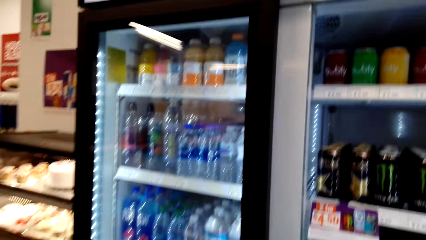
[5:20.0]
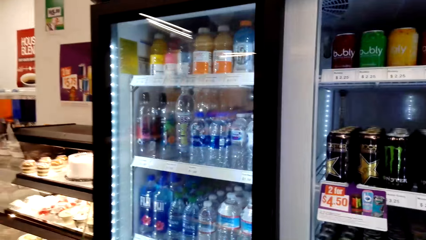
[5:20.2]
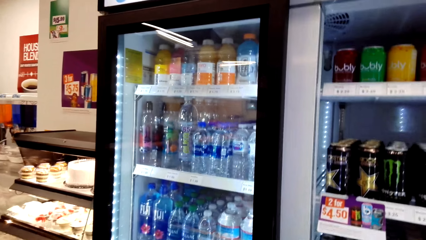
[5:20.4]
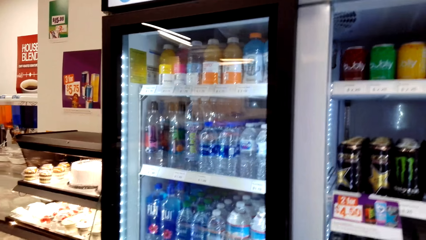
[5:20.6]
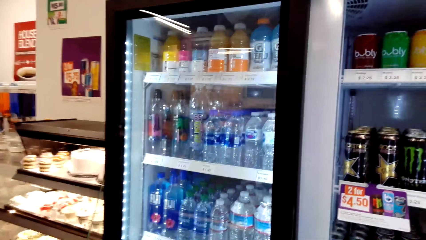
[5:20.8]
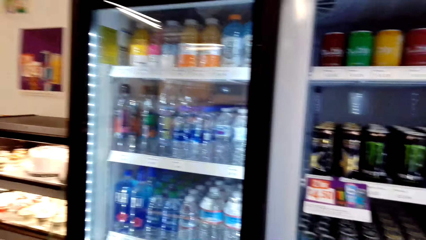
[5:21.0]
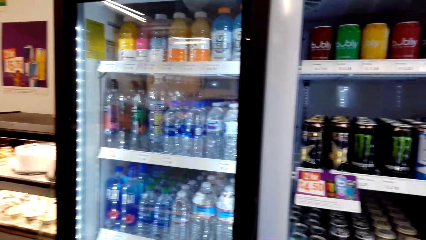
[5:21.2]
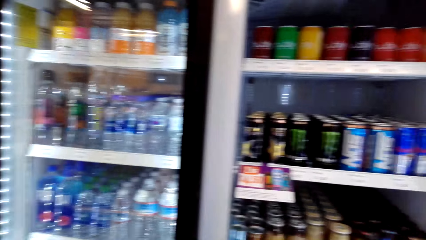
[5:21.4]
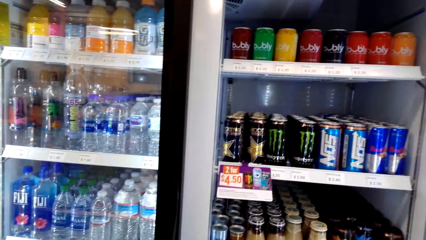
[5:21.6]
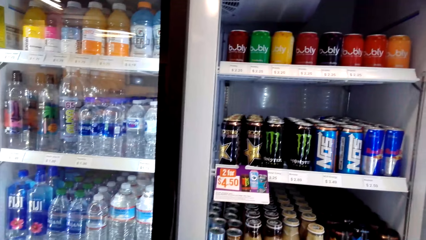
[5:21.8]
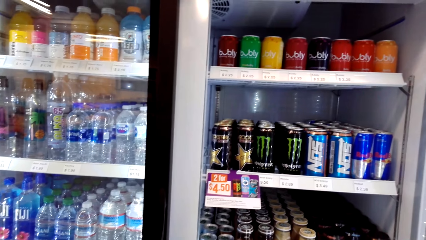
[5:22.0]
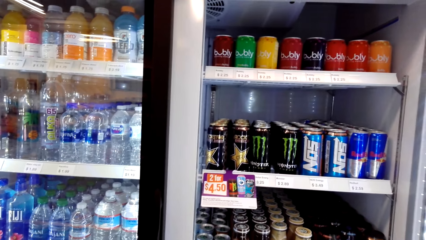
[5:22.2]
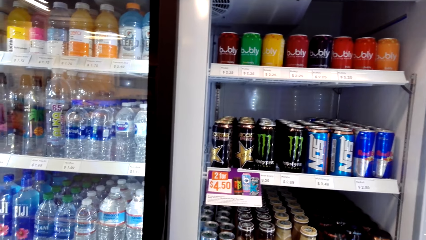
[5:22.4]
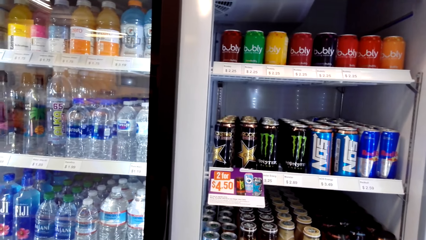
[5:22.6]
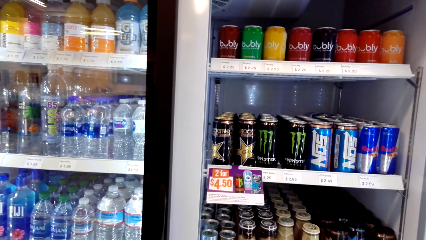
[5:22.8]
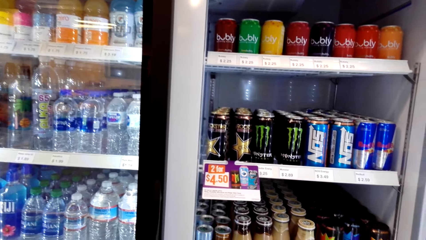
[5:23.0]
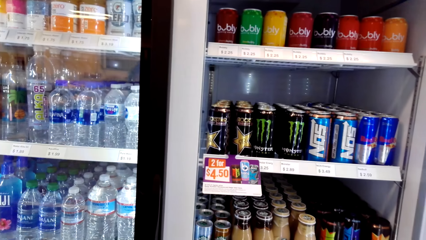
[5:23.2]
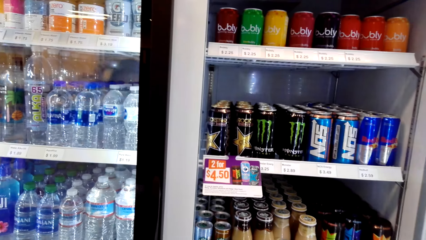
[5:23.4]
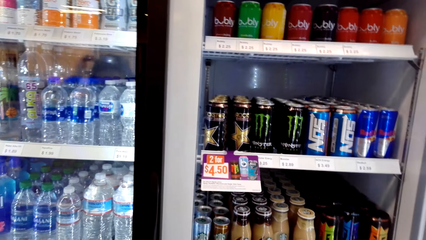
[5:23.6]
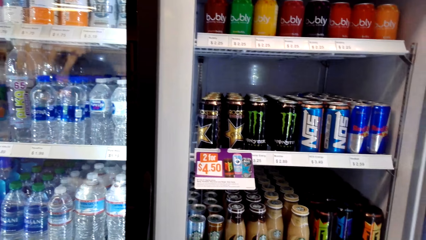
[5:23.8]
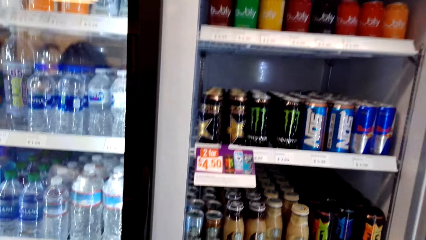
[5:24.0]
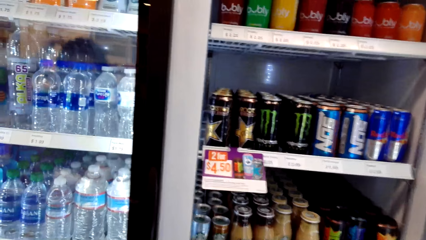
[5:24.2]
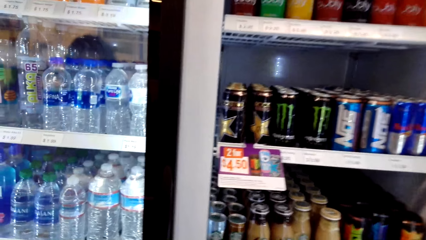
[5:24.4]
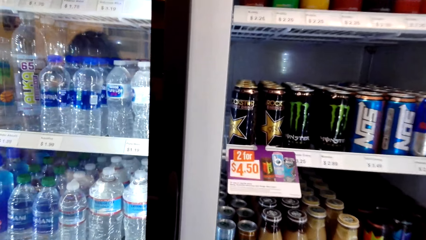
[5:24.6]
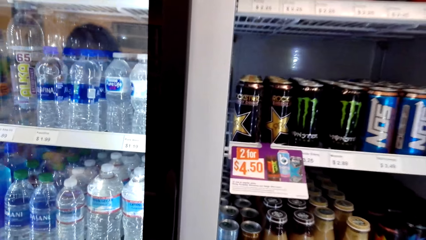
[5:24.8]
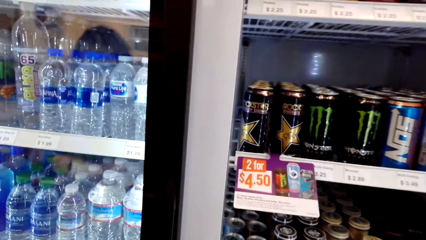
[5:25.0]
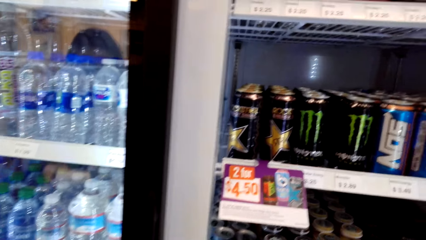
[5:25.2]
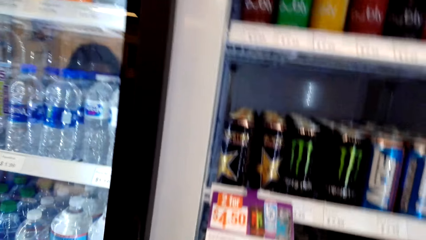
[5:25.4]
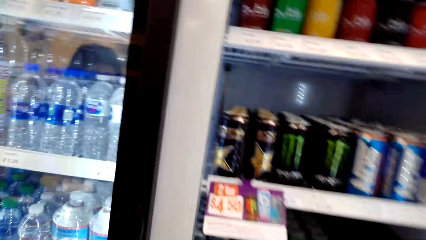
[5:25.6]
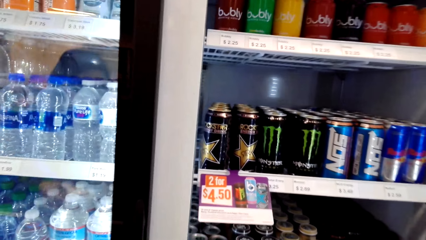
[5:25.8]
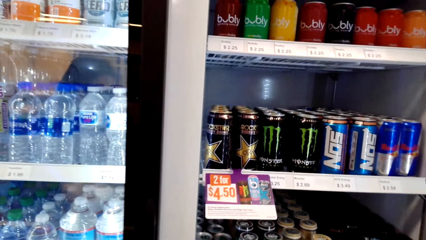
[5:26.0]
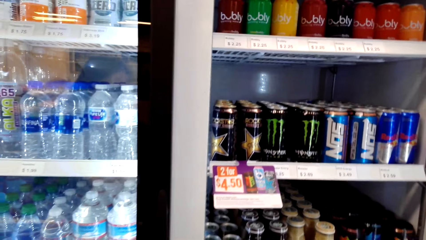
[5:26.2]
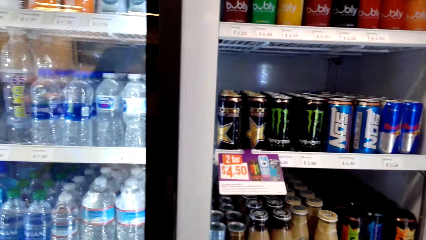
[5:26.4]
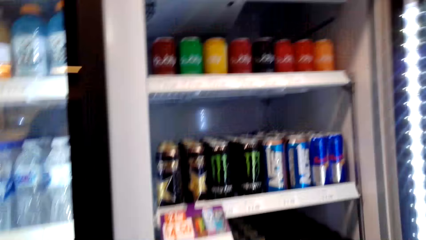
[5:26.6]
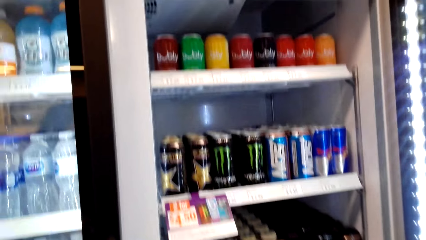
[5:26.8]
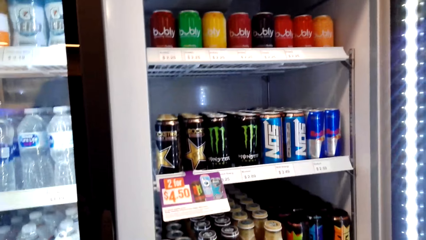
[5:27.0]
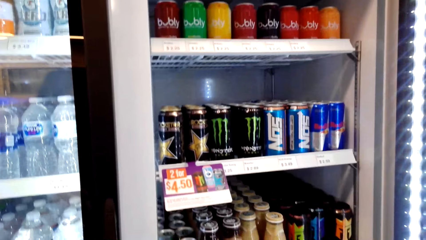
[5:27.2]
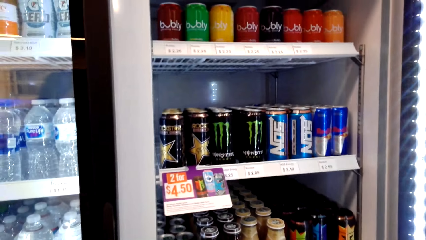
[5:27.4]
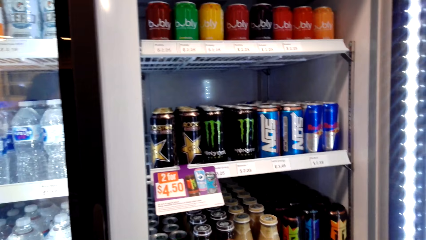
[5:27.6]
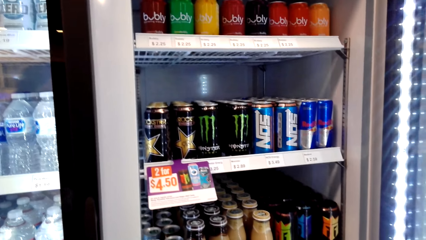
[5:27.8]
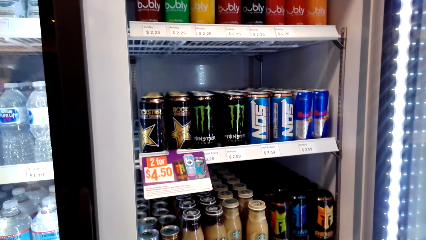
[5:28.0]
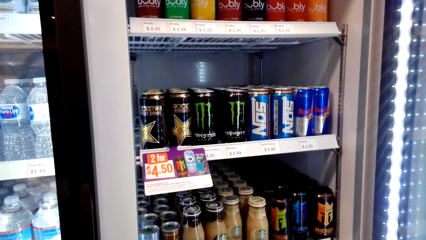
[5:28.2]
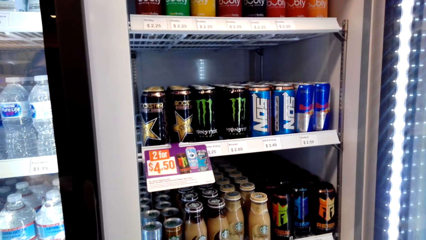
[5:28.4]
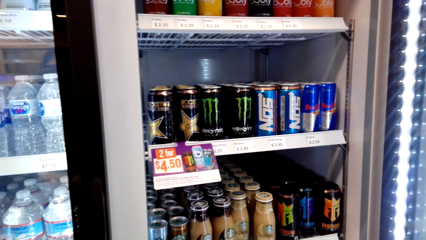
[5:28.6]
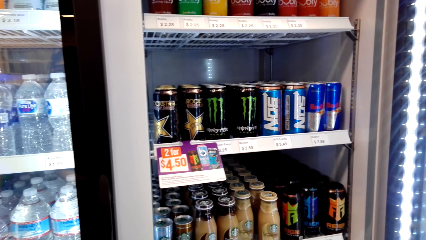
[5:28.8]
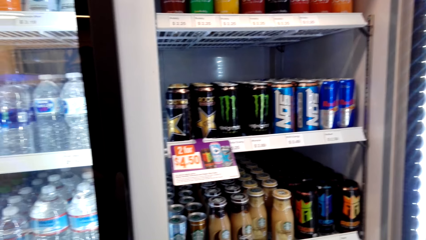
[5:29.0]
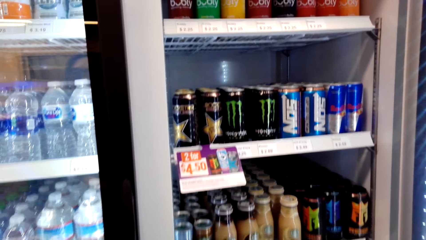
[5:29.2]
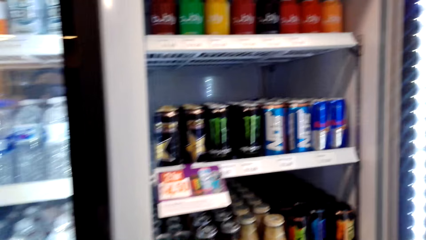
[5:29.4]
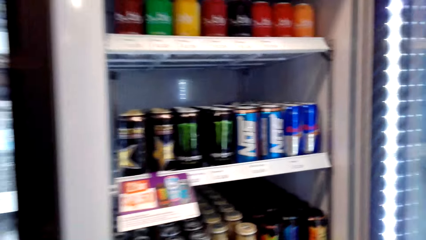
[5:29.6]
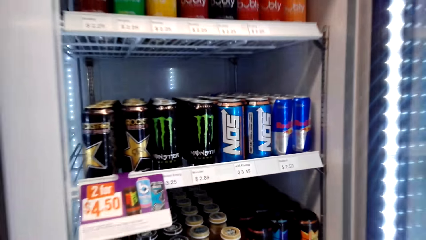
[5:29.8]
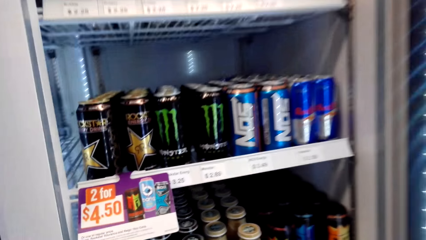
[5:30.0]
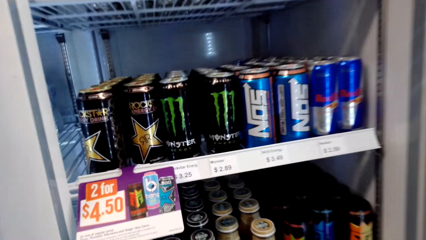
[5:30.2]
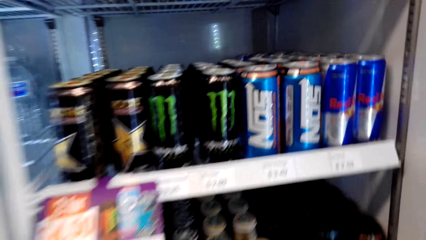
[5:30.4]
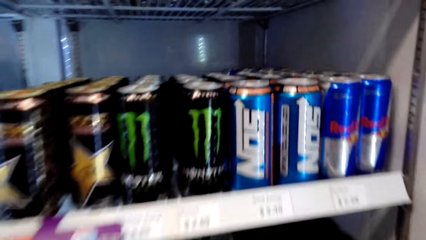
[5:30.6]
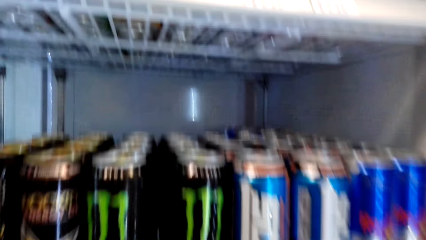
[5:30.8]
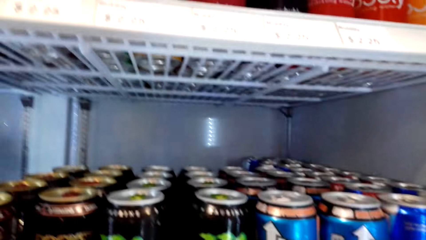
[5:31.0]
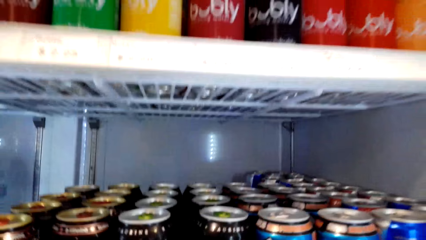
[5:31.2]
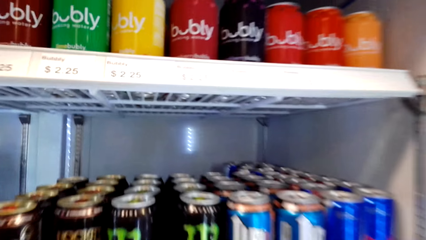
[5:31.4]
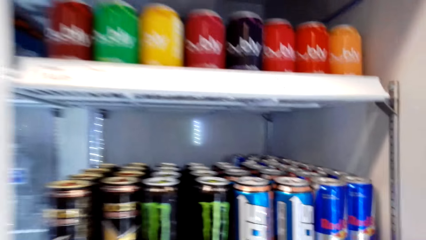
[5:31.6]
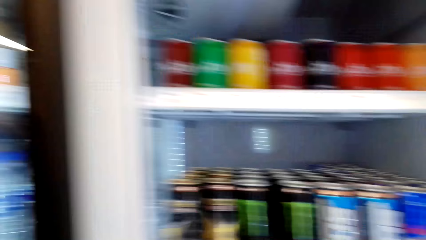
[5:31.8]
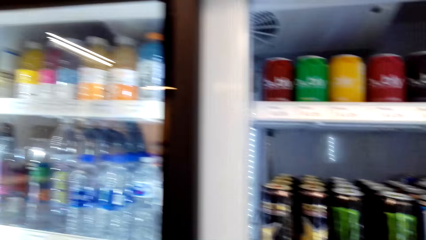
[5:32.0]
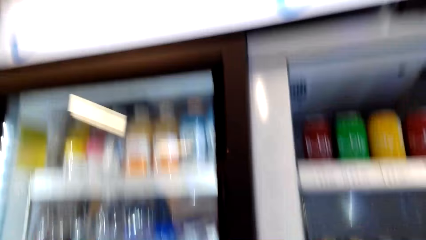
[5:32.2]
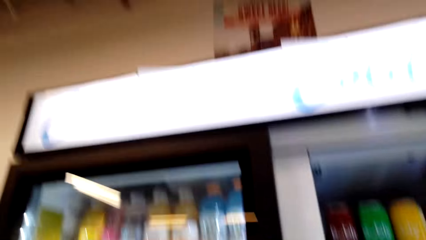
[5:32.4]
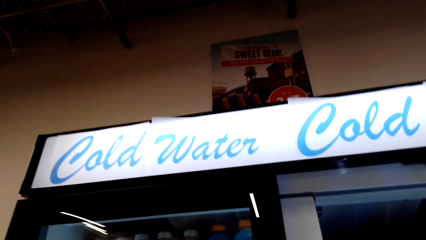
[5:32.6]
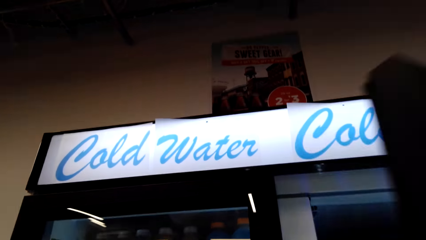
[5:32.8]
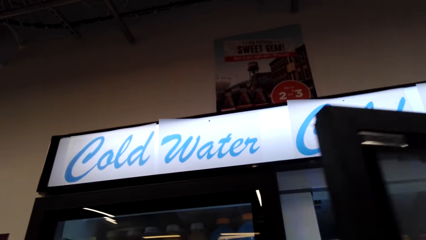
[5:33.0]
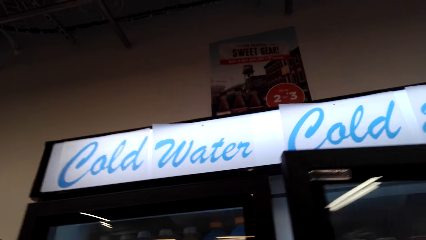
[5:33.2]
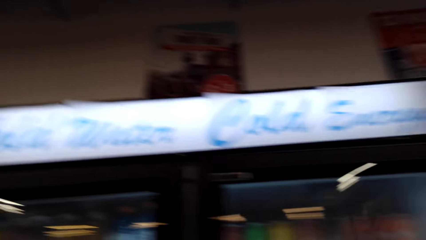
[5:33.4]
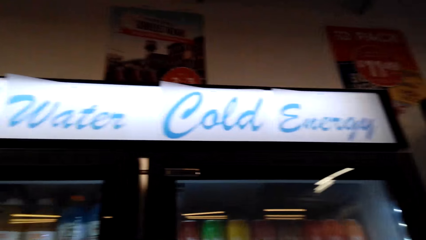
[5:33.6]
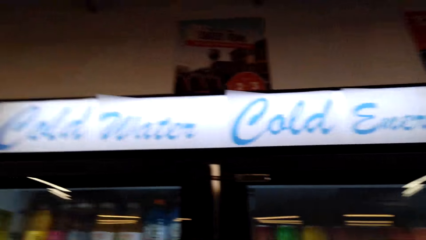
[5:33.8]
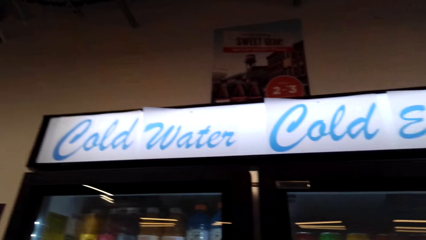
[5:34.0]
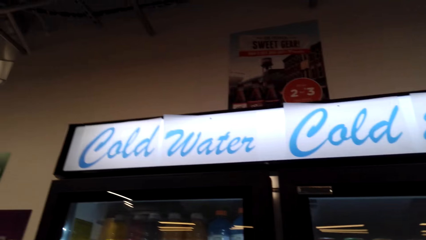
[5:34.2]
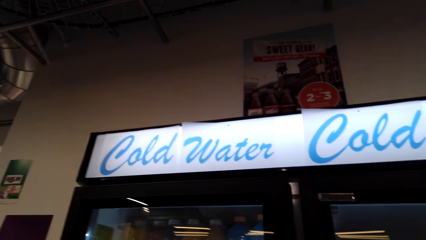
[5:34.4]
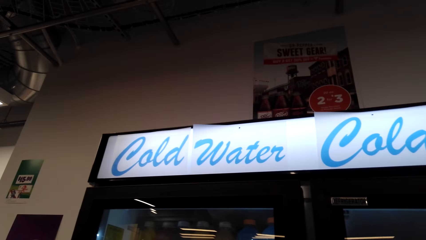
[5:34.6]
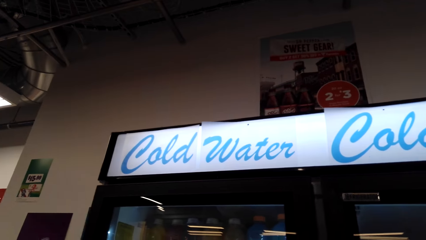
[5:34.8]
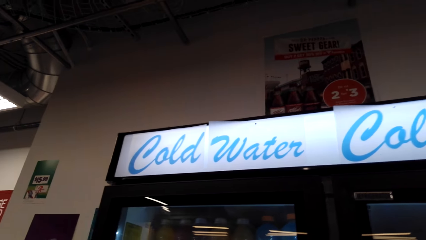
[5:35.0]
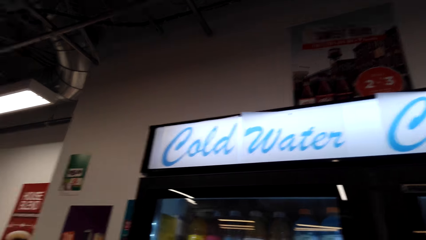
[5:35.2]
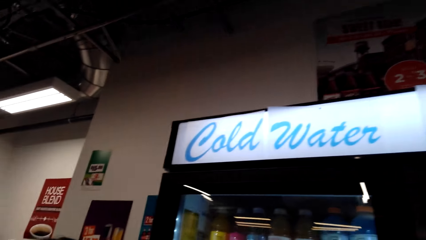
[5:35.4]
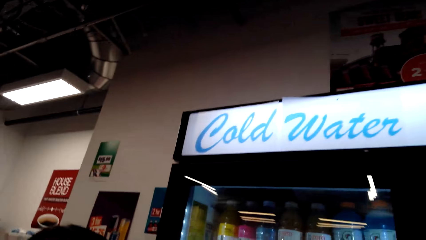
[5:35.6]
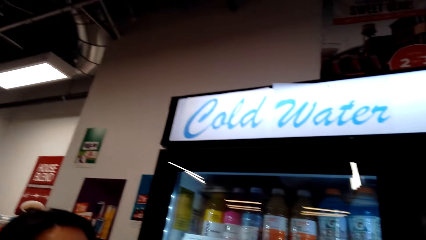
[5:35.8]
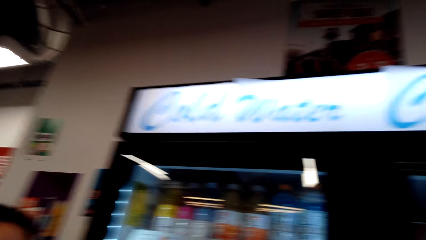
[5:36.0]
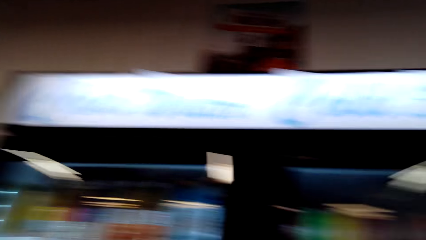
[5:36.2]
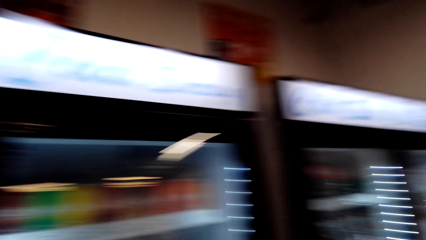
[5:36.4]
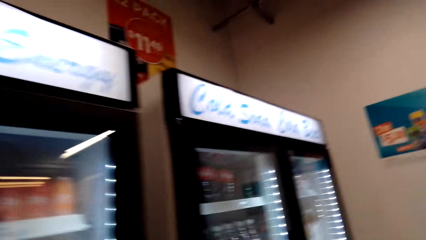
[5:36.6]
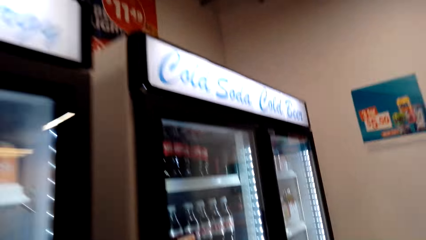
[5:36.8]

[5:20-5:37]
The camera wearer closes the supermarket fridge.
